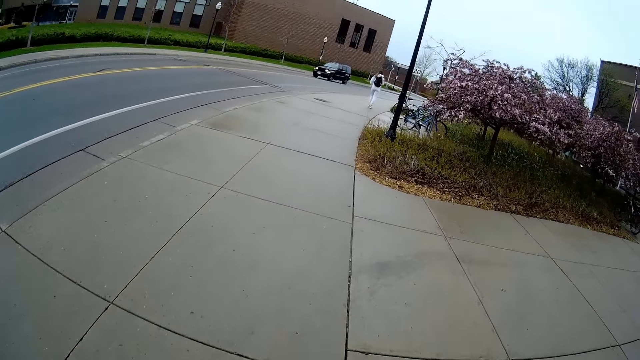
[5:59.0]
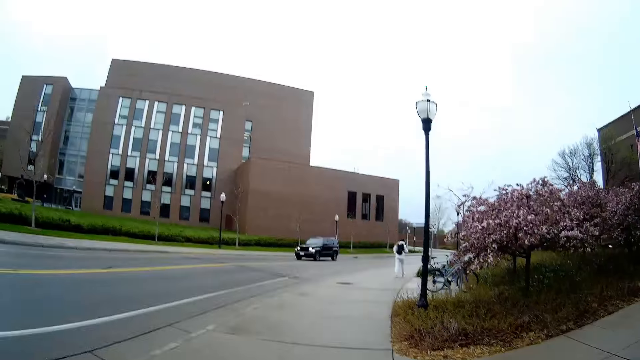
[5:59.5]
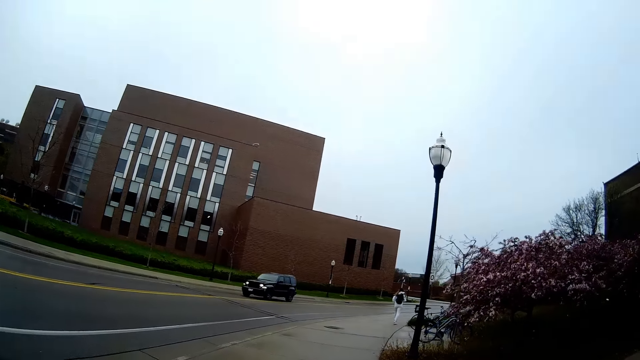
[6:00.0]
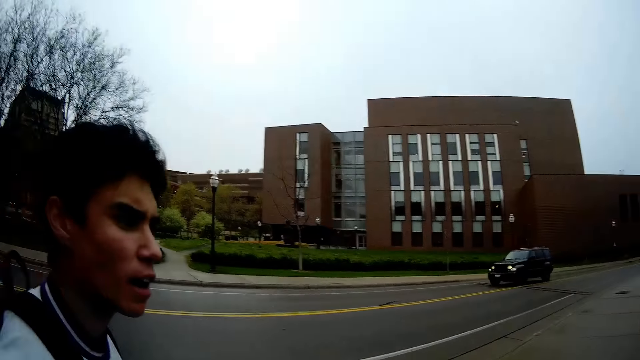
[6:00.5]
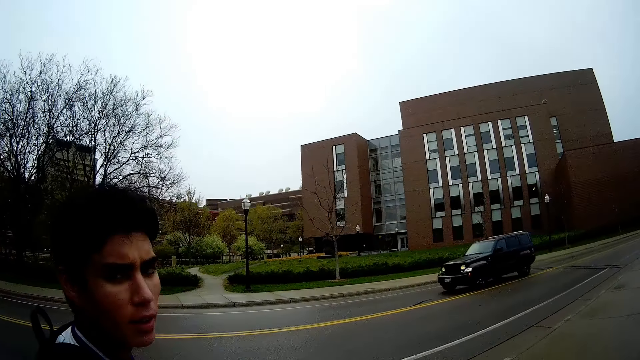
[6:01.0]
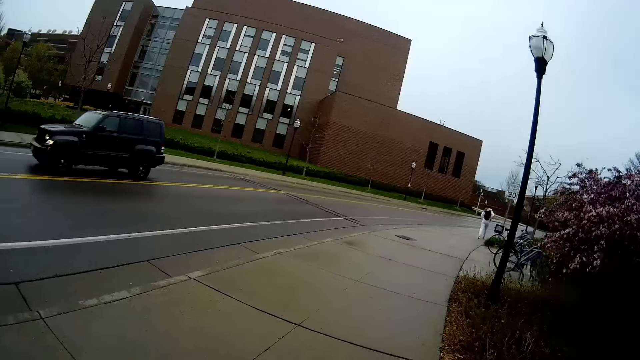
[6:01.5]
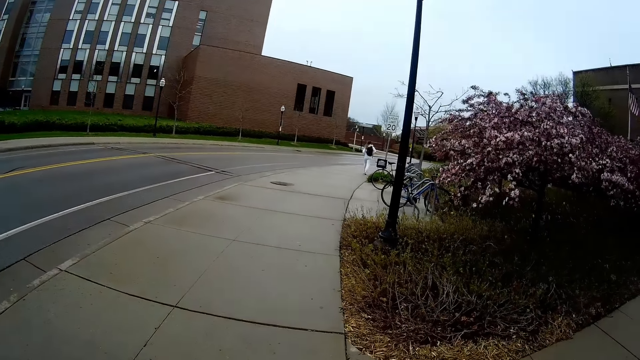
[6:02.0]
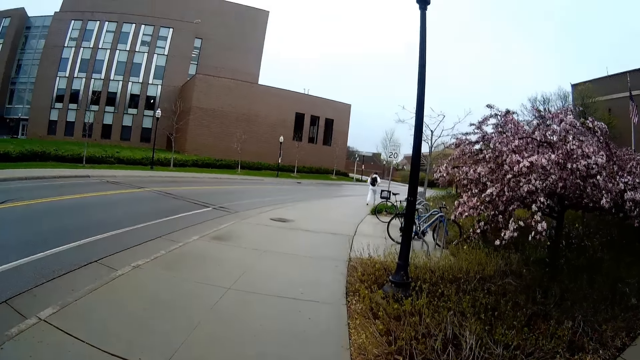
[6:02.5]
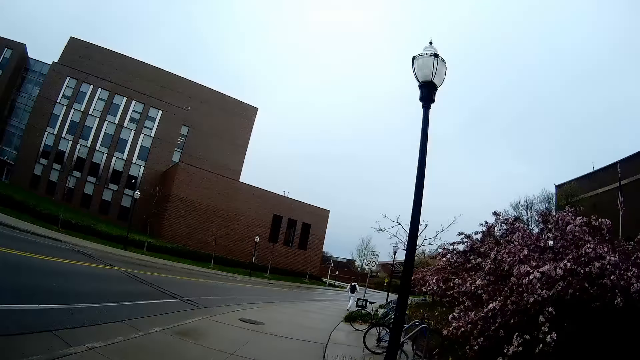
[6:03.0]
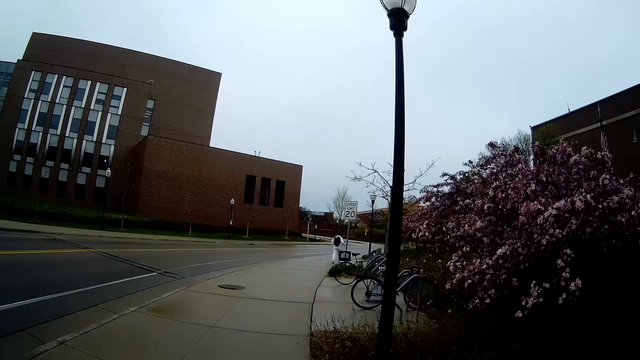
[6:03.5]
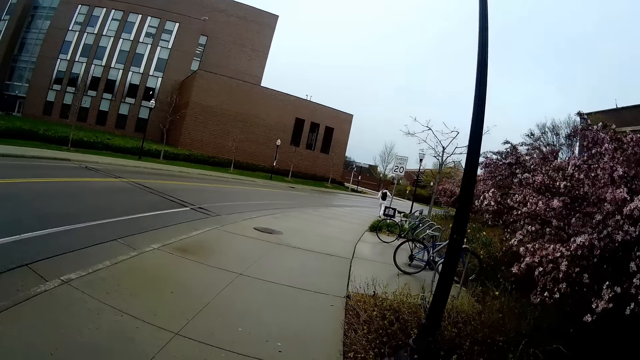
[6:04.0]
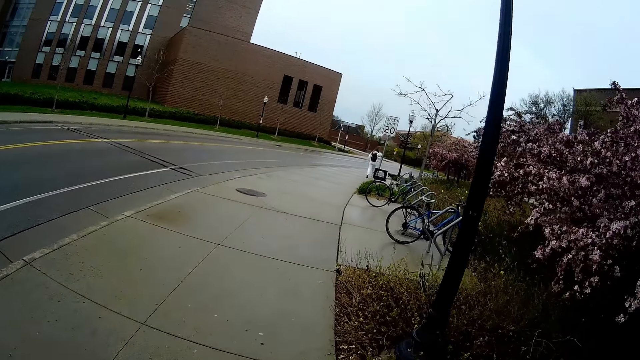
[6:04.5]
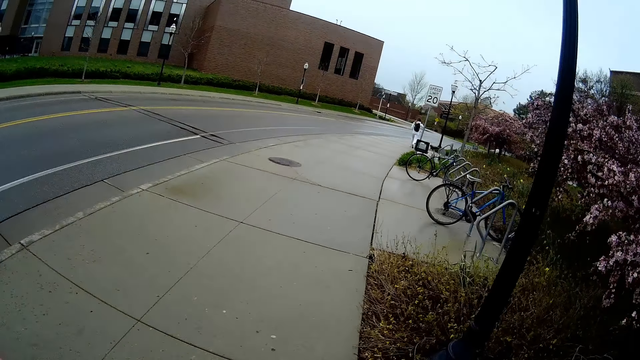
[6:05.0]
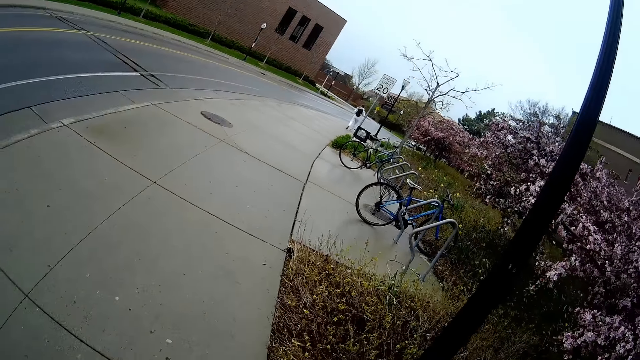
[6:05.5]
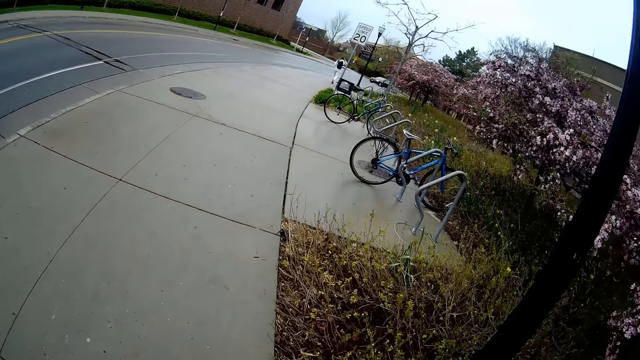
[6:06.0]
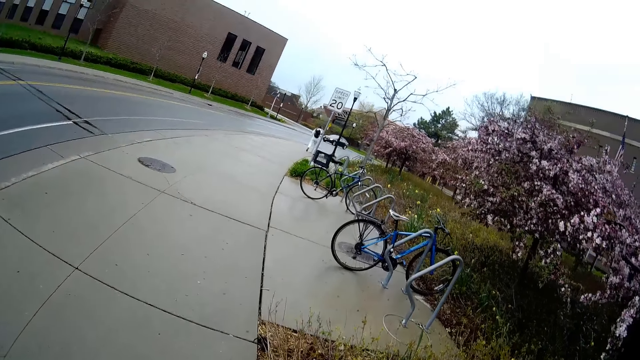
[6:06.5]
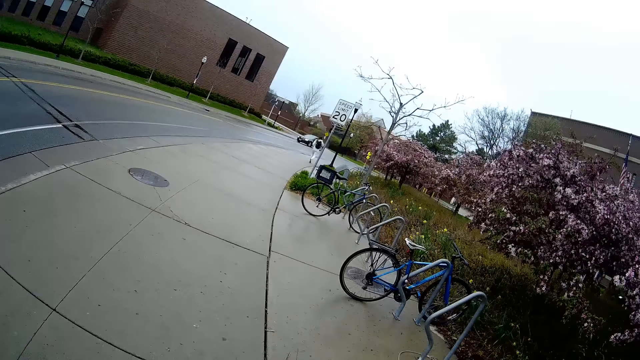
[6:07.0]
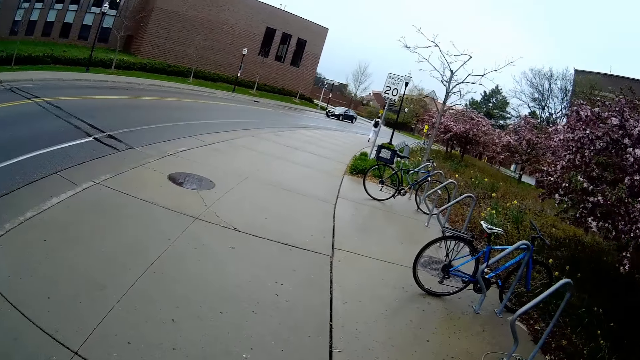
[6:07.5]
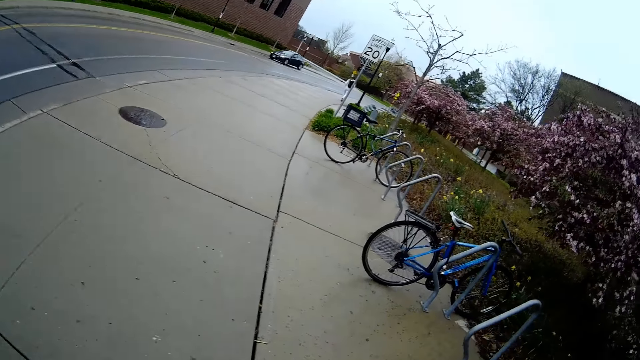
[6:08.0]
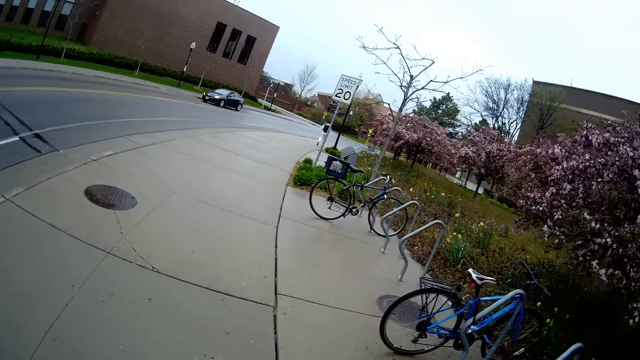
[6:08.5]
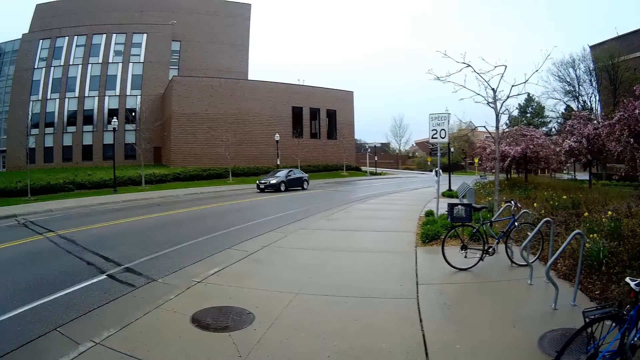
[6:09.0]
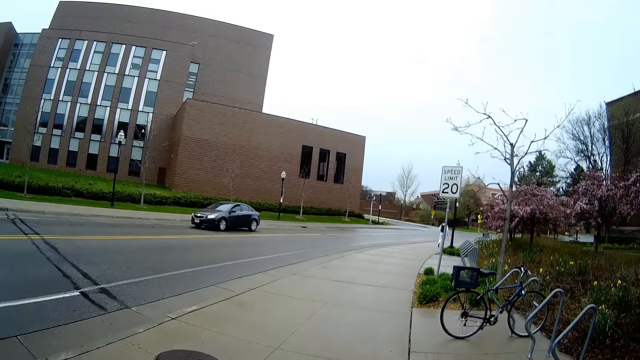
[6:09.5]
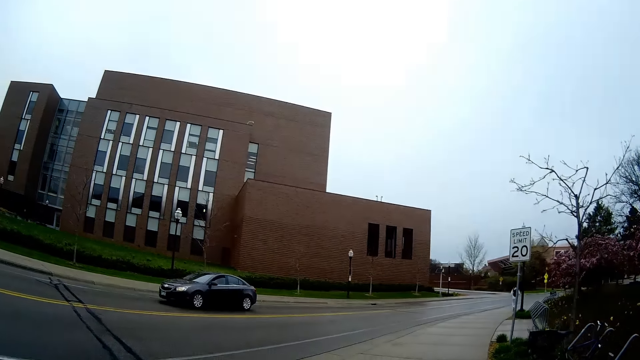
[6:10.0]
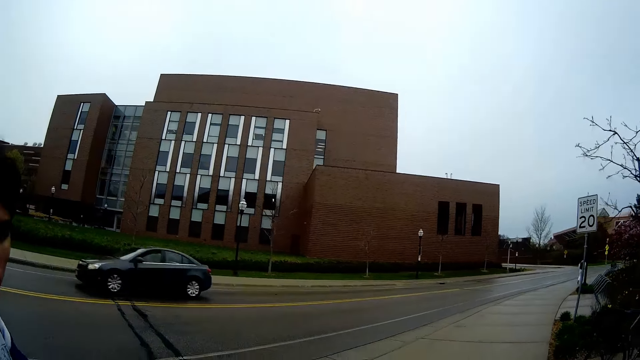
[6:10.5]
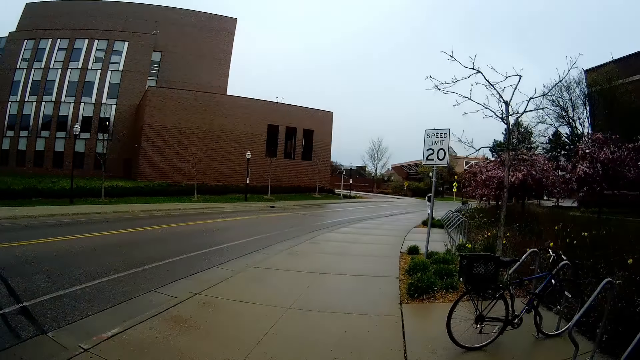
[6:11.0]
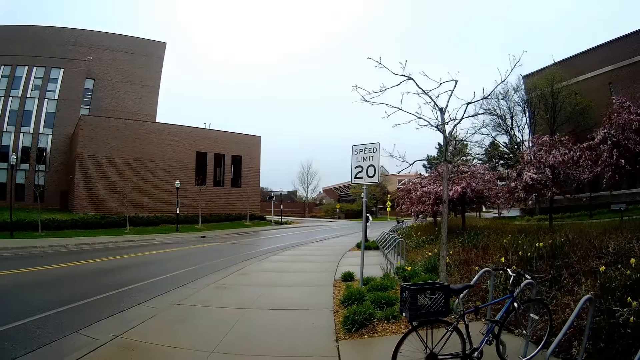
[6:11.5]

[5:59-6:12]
The camera wearer walks on the road. They converse with a man. They walk on the road. They converse with the man.

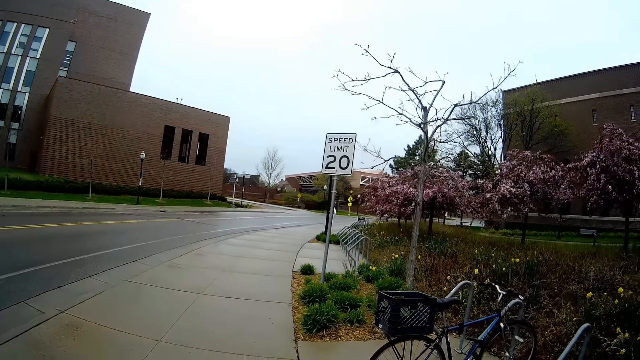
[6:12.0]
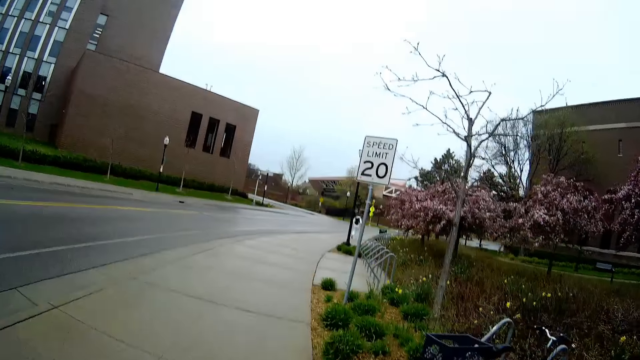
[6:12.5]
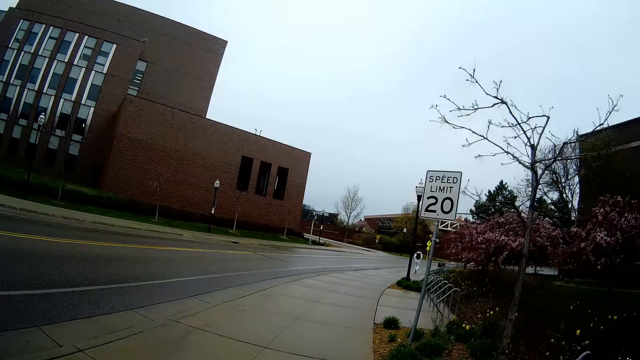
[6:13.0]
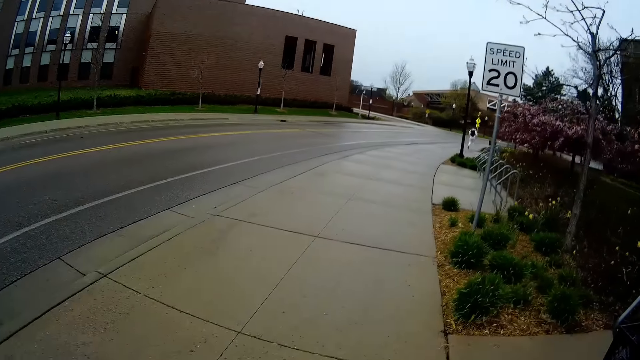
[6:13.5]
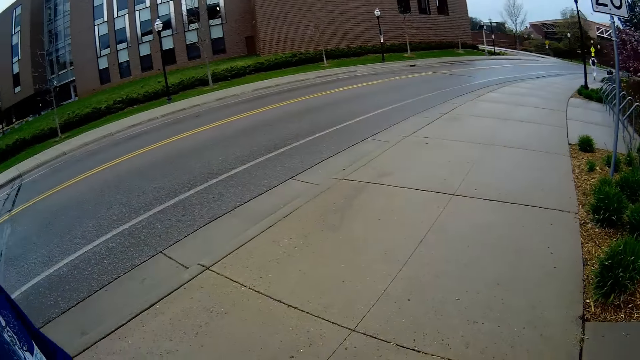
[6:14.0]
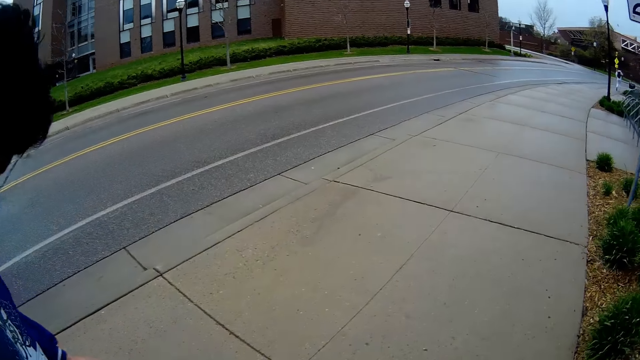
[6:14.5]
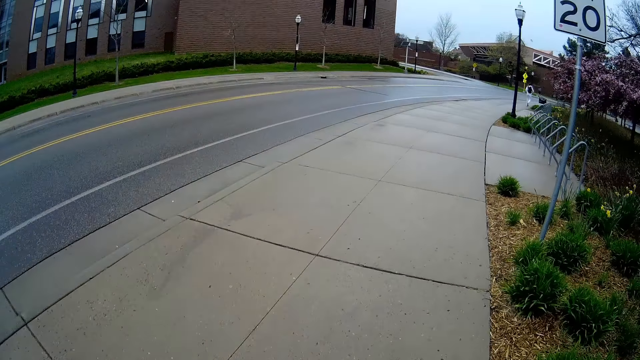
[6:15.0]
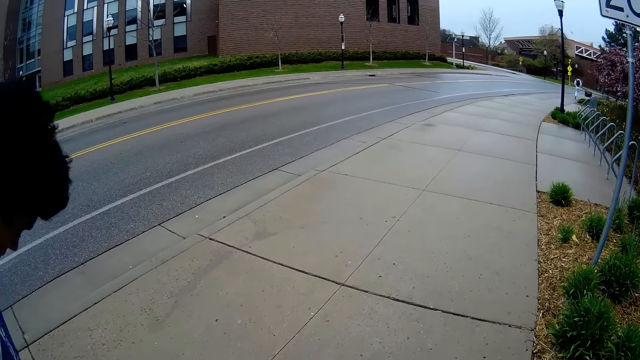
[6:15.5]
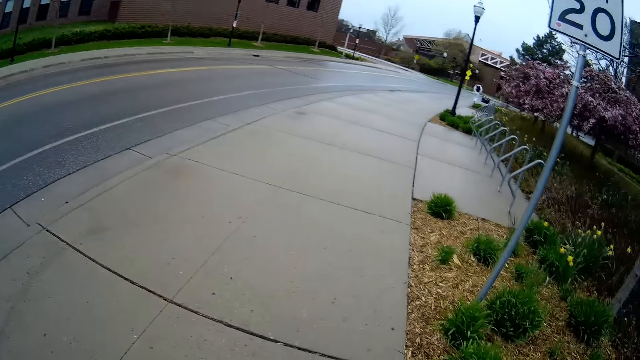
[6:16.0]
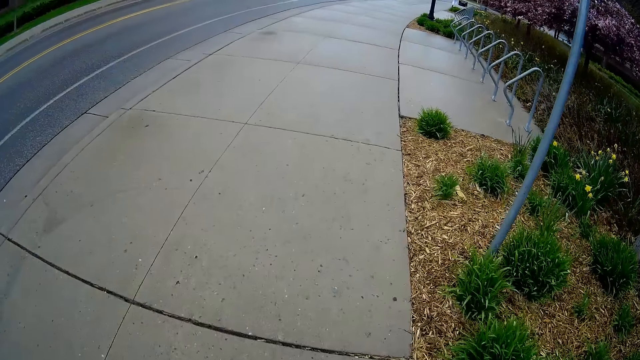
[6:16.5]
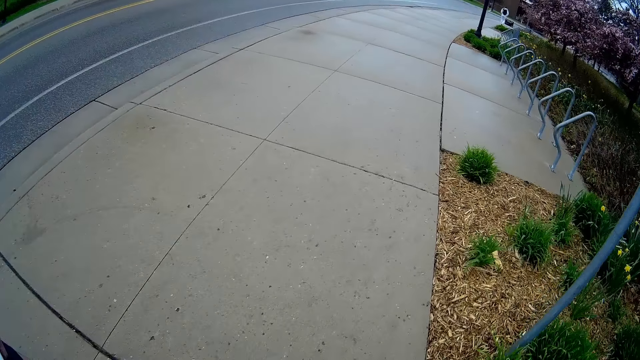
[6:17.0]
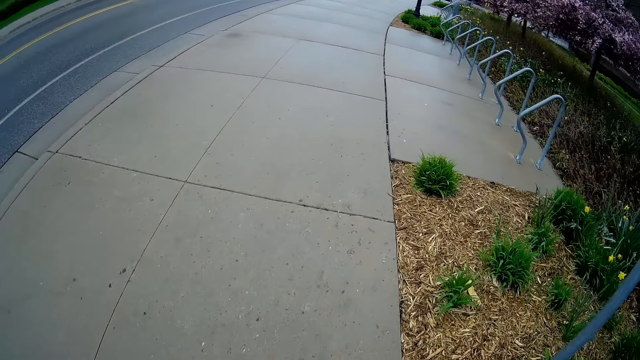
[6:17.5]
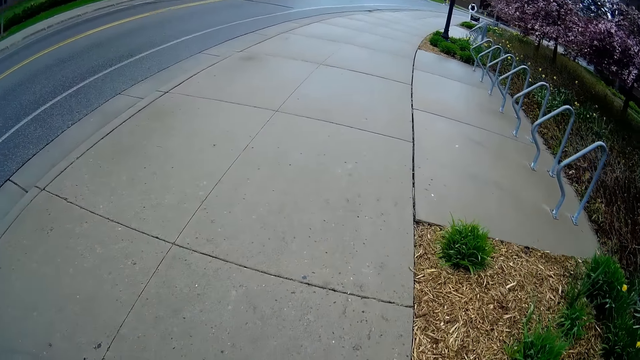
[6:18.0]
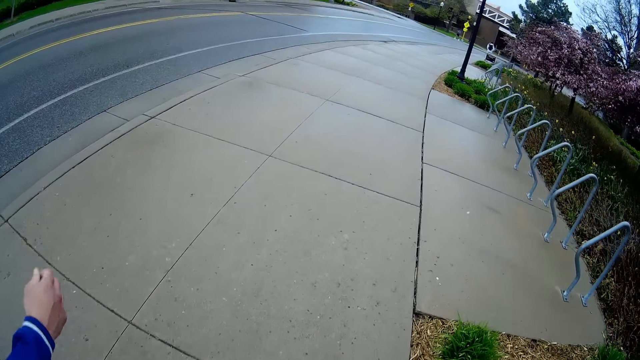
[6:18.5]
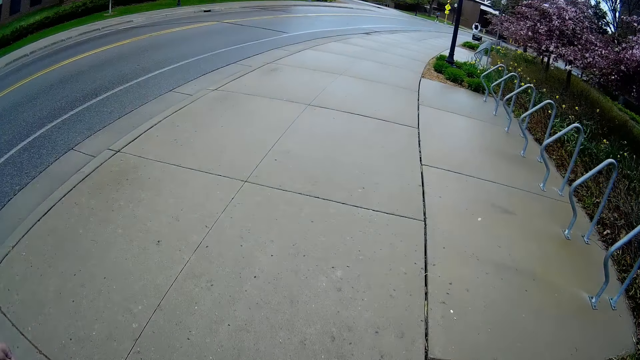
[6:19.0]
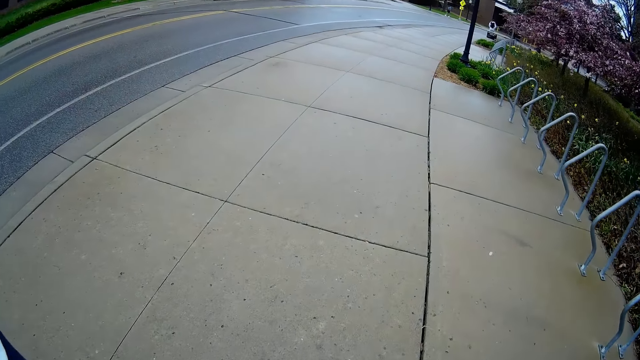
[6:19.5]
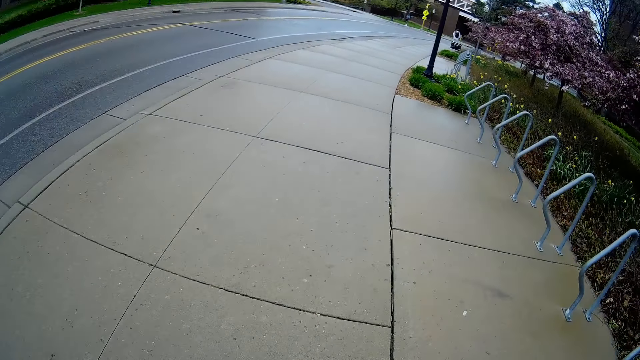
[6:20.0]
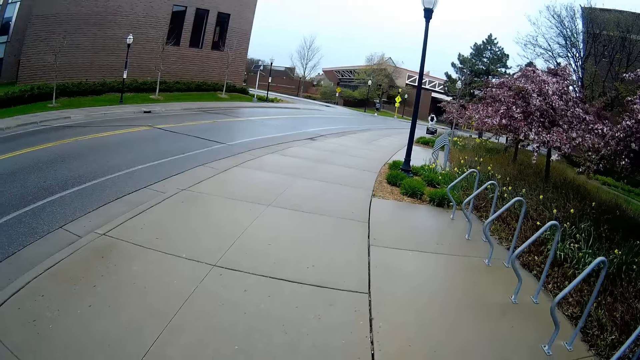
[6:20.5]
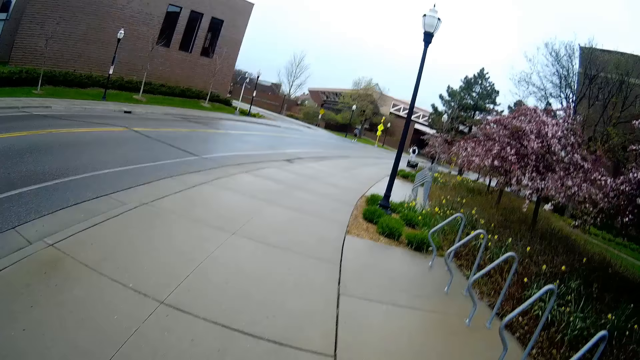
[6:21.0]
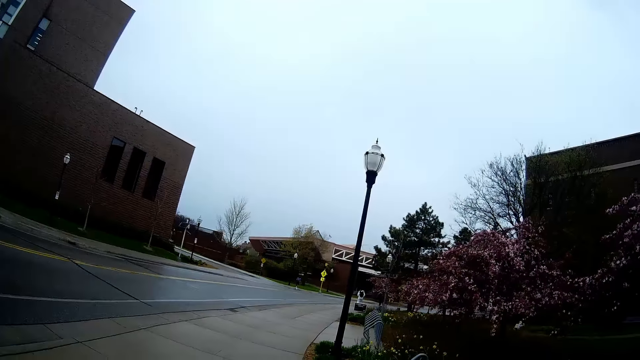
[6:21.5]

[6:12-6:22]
The camera wearer walks on the road. They converse with a man. They walk on the road.
